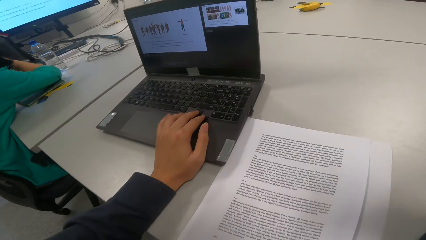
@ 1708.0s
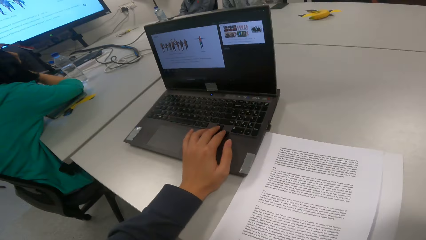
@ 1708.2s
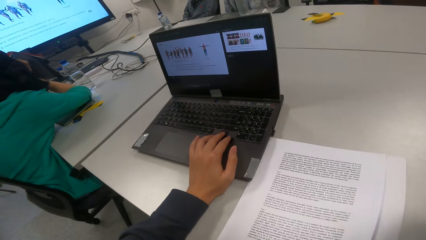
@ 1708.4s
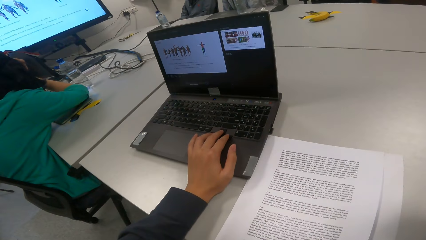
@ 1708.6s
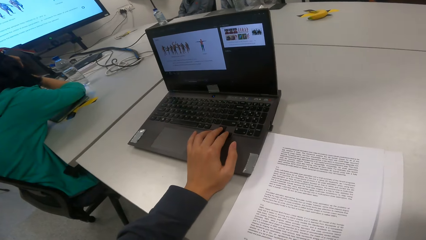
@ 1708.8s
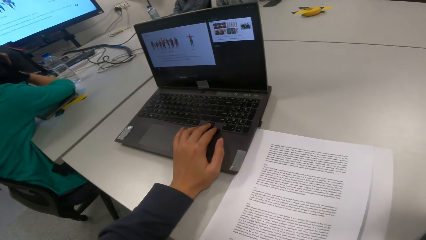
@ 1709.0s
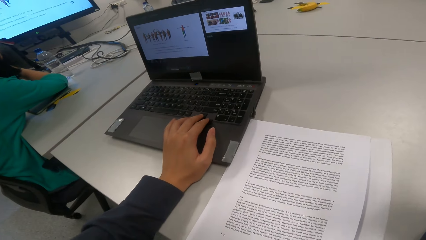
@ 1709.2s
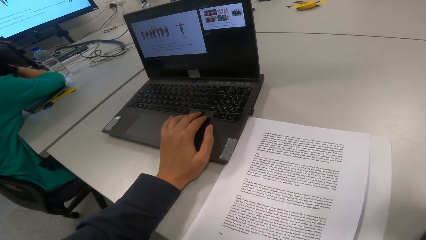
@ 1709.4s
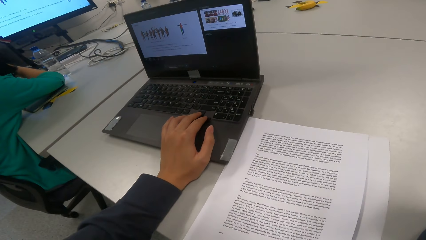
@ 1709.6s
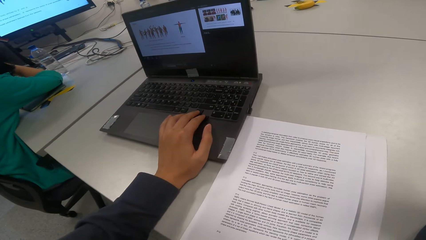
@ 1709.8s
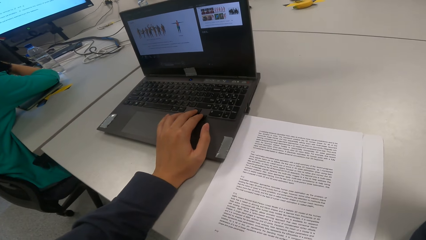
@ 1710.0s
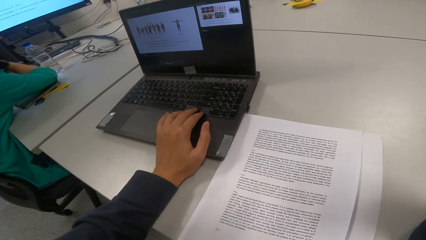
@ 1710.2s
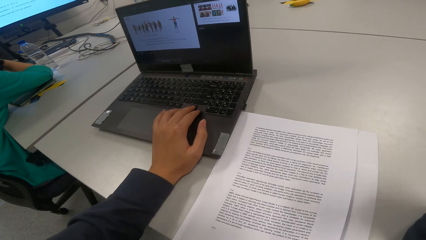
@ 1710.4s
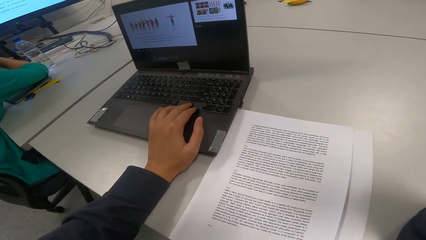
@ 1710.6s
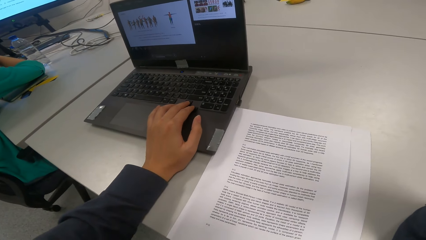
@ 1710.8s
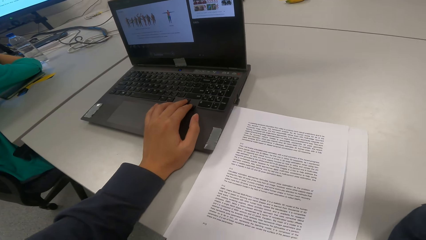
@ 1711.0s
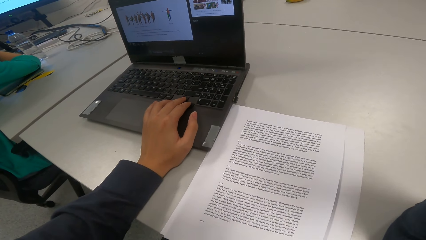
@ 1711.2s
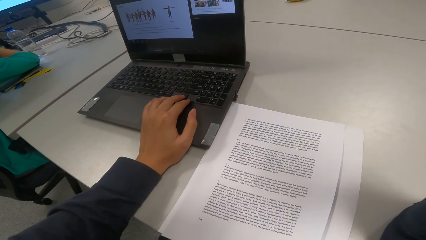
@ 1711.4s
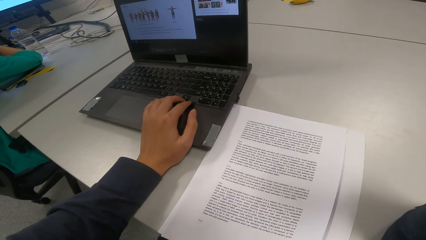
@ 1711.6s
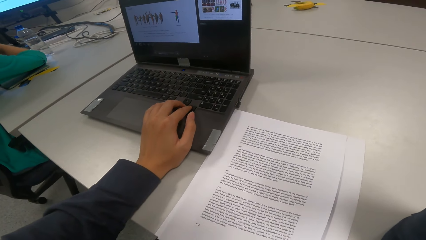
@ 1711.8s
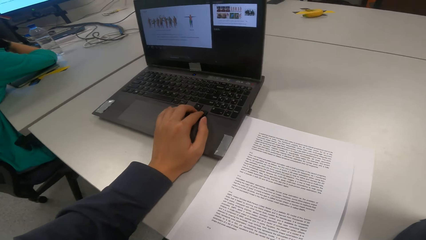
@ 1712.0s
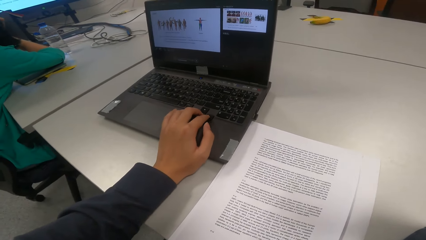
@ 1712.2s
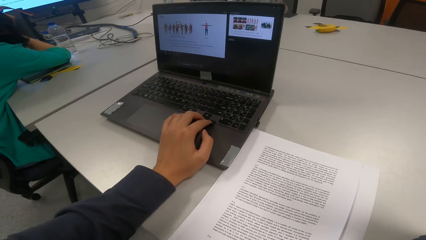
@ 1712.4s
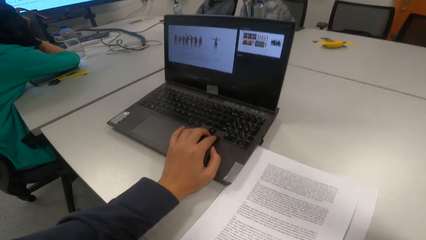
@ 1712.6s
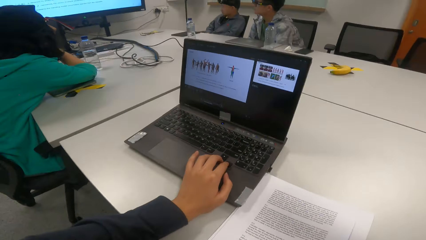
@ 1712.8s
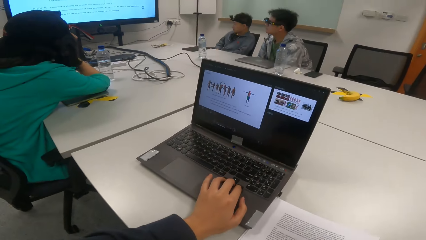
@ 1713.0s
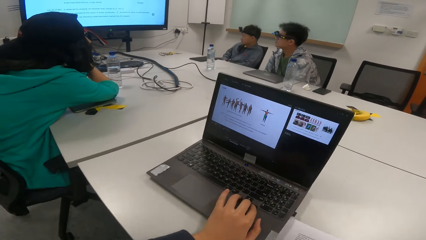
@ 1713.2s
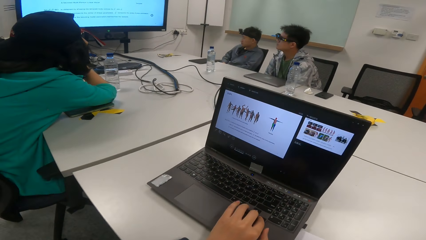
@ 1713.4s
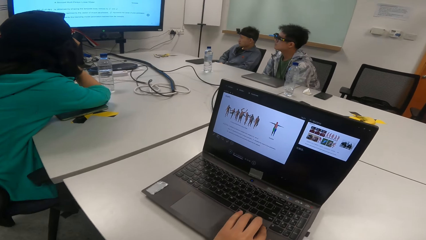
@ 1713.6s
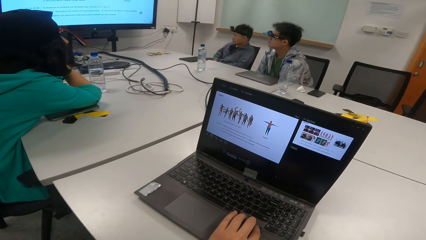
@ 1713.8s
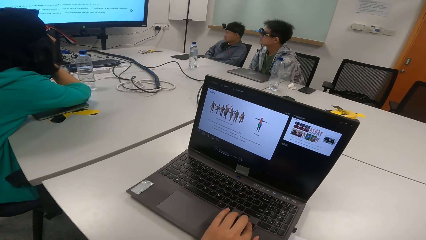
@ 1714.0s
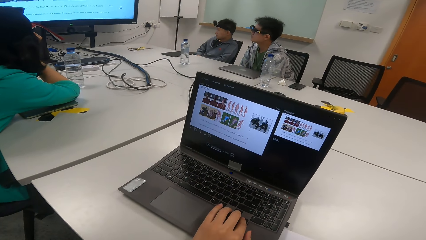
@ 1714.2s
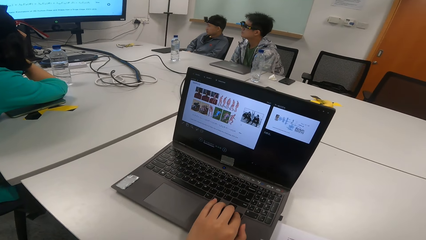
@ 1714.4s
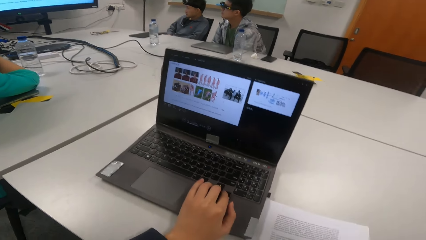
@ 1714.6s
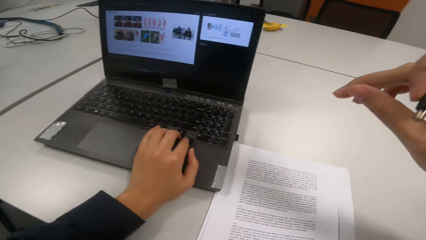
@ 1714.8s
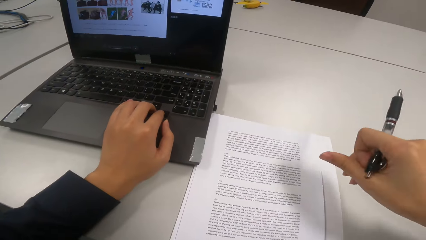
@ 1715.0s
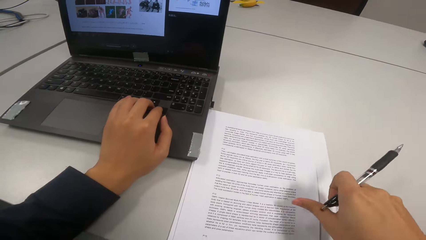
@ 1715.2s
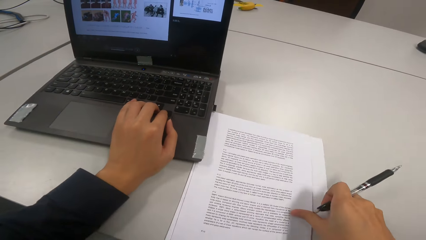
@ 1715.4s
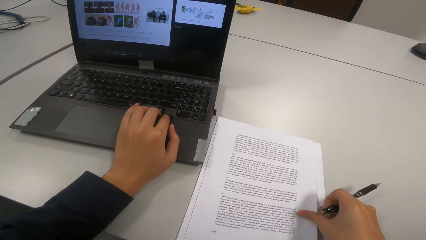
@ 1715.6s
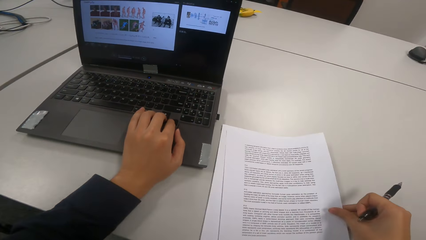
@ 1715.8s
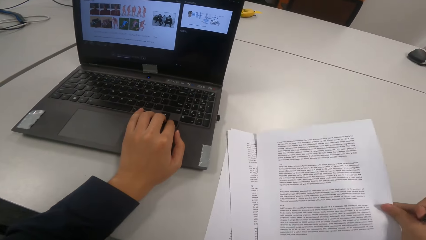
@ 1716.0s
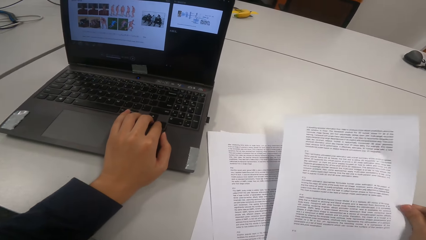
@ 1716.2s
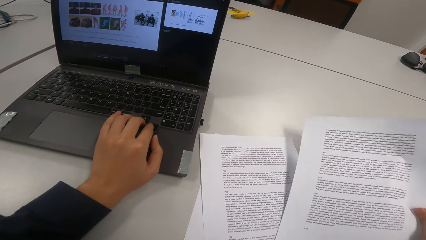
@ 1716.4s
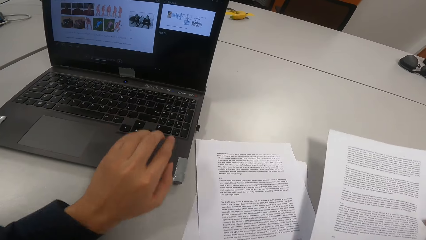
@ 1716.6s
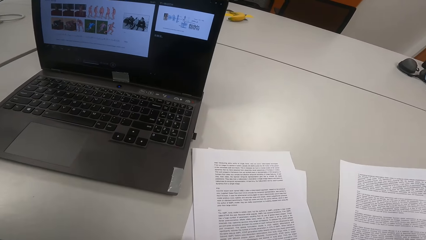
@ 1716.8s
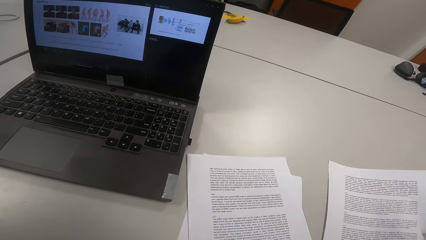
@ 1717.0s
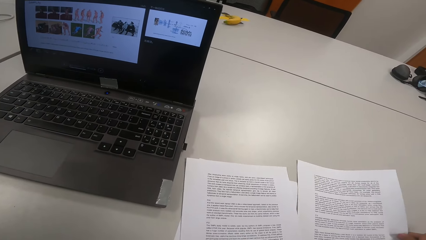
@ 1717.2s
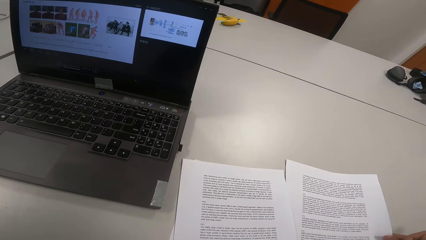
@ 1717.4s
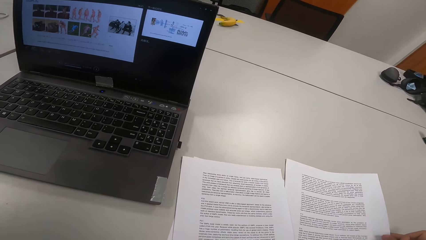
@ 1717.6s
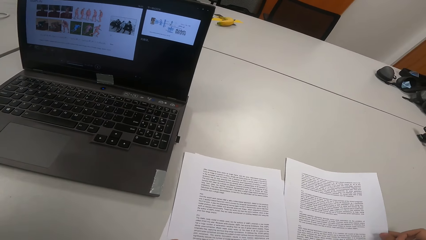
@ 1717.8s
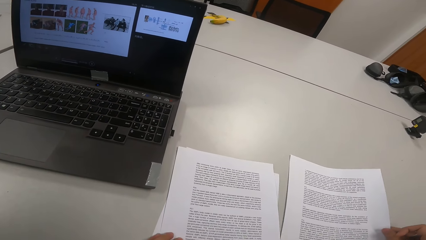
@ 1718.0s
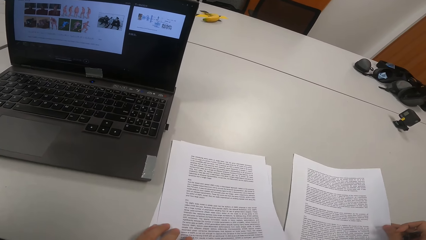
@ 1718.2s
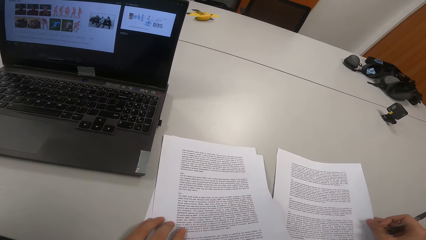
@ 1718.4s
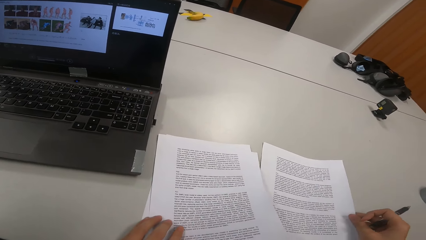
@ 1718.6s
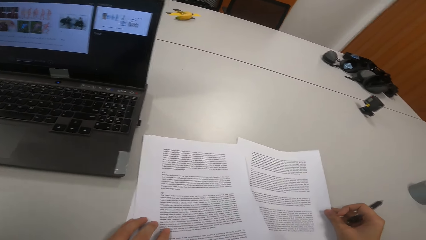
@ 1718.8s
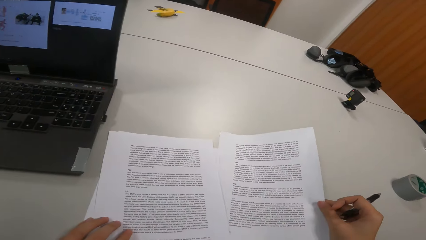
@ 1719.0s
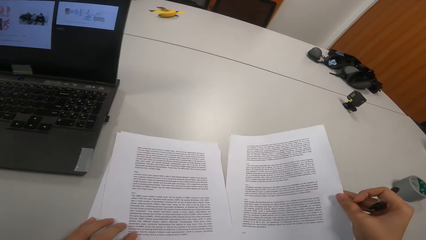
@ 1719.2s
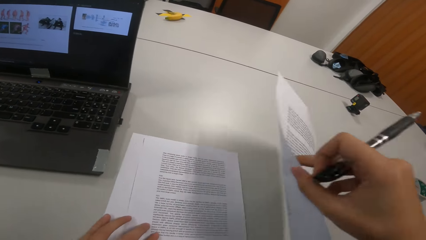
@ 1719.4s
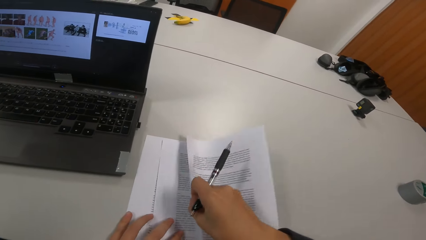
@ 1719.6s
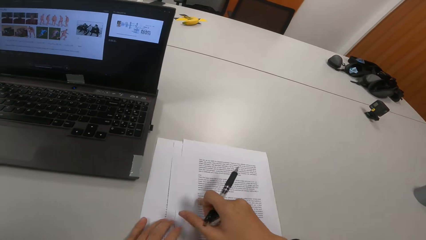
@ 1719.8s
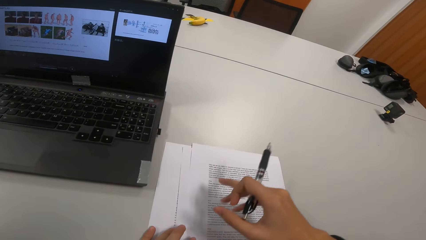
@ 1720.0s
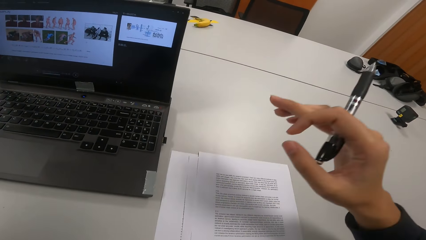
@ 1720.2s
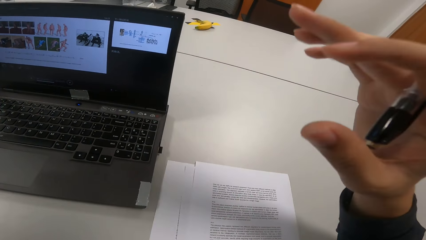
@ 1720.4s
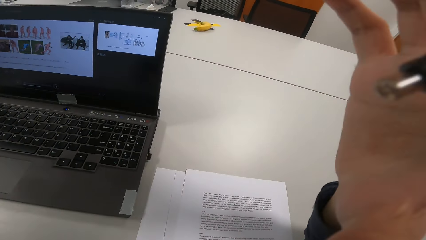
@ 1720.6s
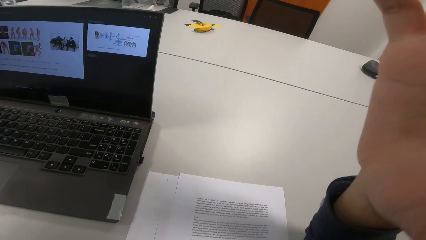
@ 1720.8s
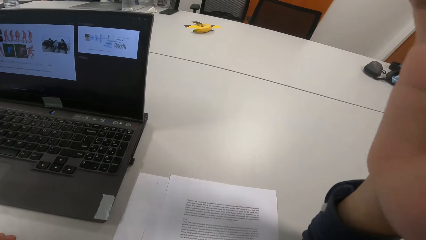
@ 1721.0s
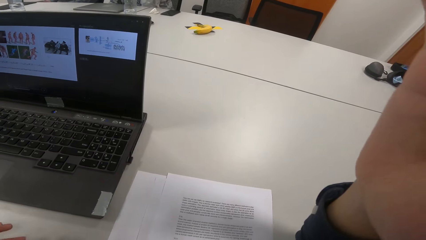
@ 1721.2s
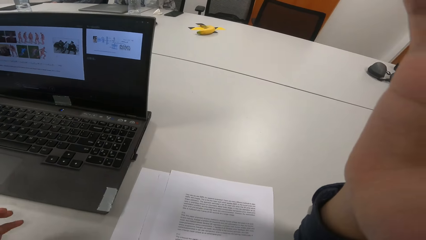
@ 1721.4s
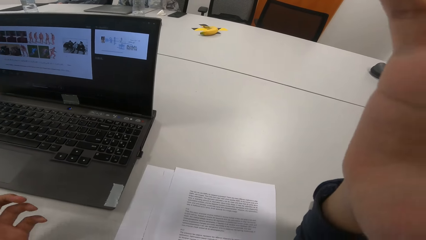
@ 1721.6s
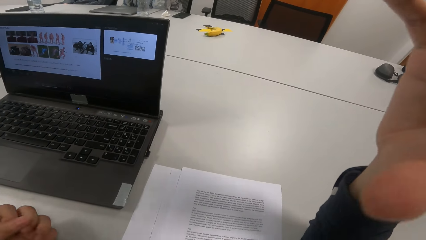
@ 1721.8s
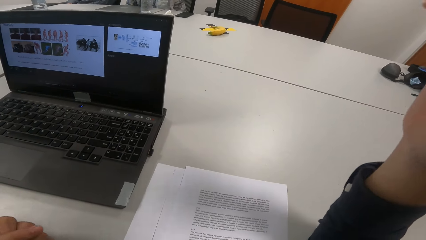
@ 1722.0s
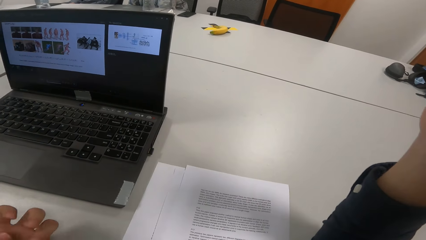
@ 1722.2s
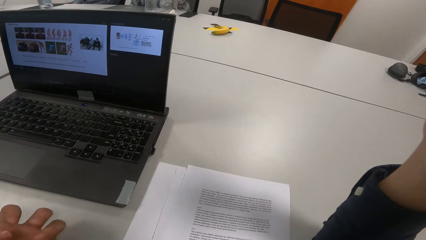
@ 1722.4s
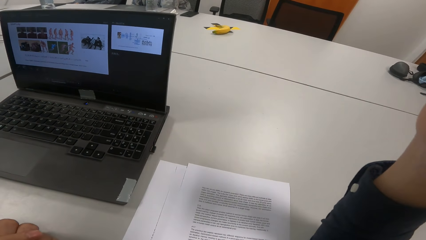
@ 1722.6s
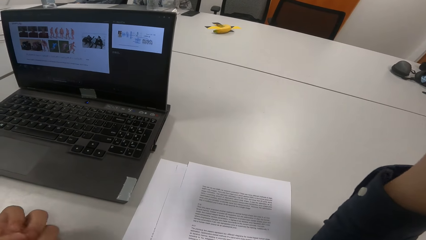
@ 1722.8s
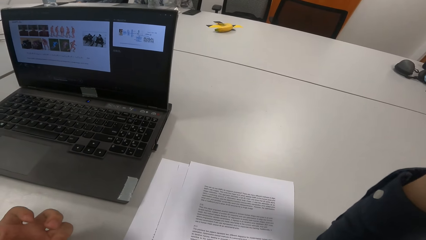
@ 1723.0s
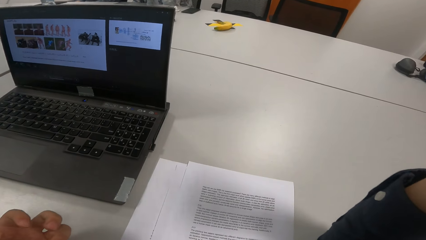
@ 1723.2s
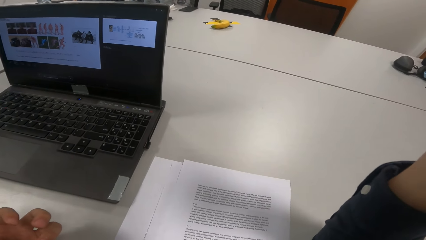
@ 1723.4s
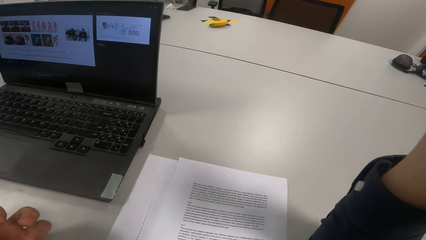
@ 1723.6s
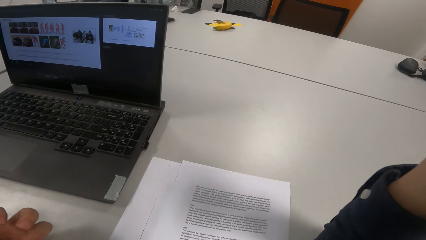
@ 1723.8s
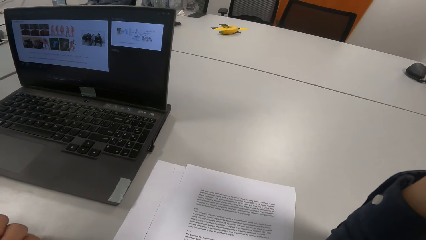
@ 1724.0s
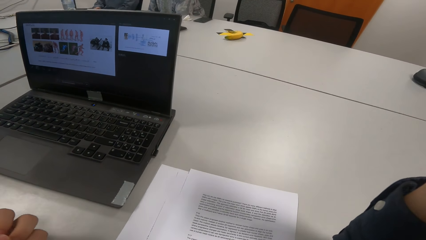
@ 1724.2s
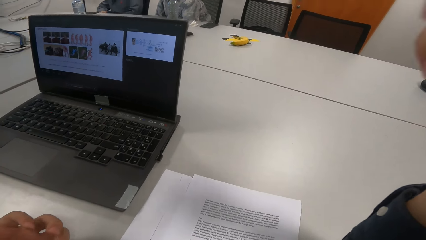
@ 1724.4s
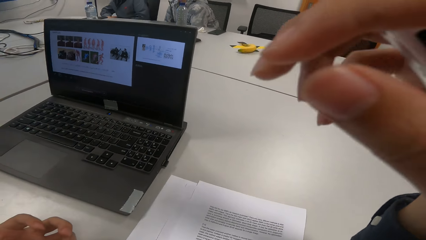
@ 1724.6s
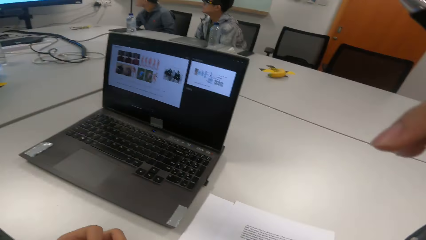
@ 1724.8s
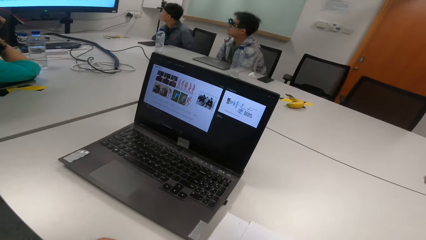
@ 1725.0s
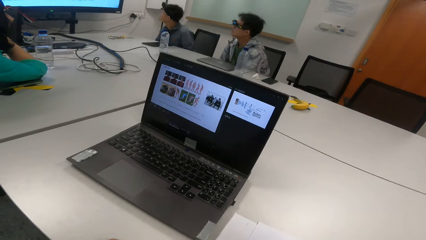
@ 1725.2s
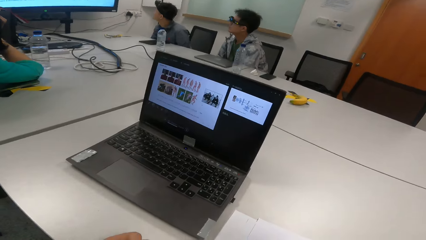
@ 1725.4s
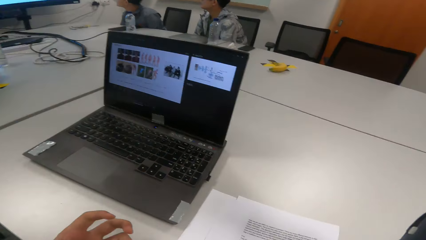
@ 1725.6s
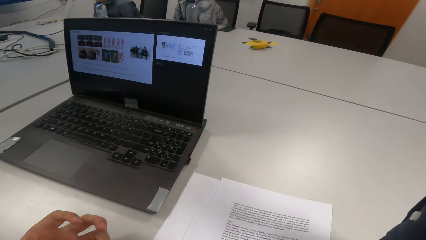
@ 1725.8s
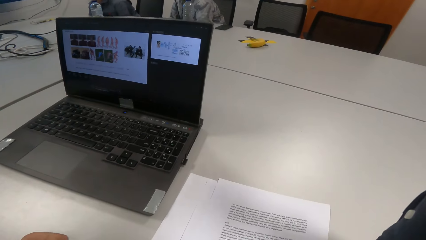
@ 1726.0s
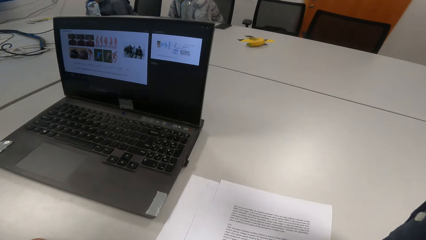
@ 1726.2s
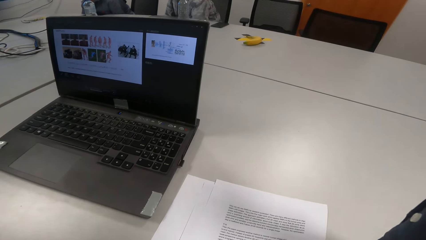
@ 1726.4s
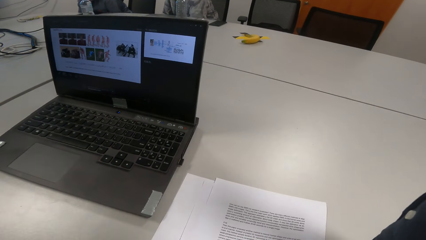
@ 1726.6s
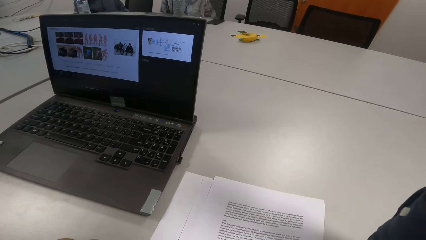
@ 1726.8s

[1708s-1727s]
The camera wearer operates the laptop. They select the papers on the table. They move the papers on the table. They turn the paper over. They read a presentation. They adjust the camera.
